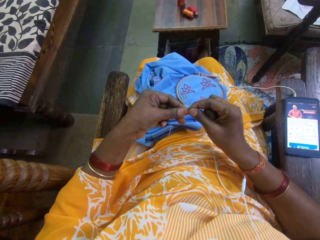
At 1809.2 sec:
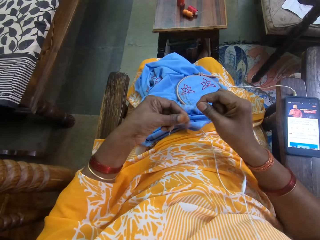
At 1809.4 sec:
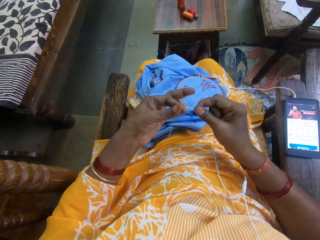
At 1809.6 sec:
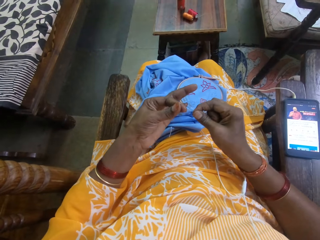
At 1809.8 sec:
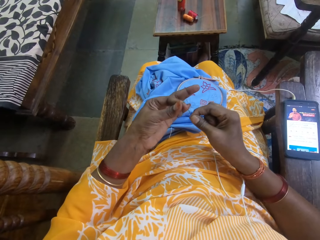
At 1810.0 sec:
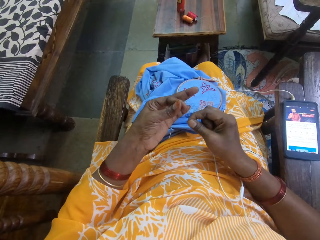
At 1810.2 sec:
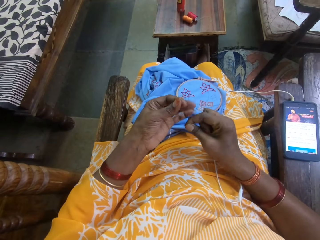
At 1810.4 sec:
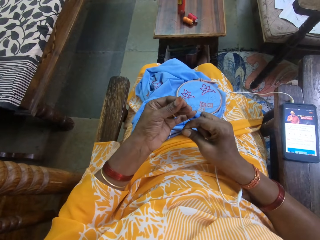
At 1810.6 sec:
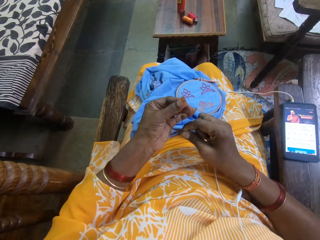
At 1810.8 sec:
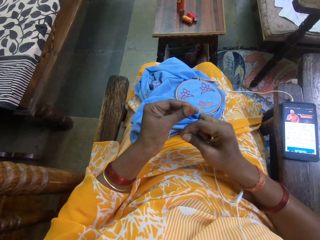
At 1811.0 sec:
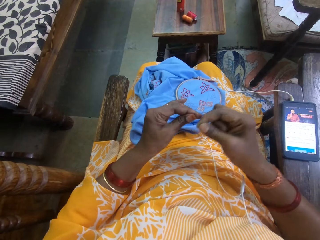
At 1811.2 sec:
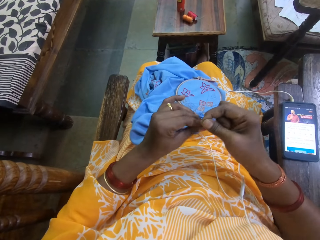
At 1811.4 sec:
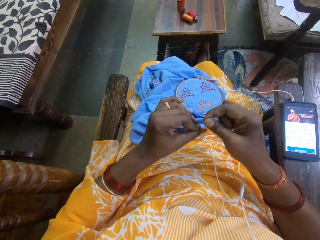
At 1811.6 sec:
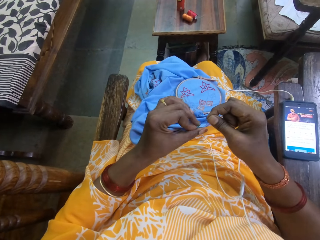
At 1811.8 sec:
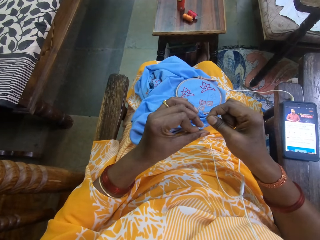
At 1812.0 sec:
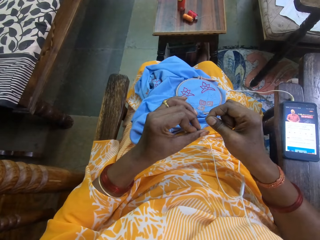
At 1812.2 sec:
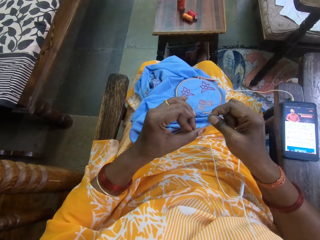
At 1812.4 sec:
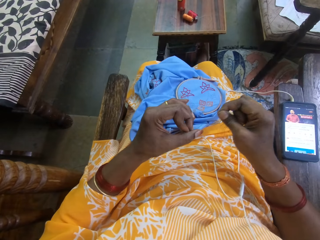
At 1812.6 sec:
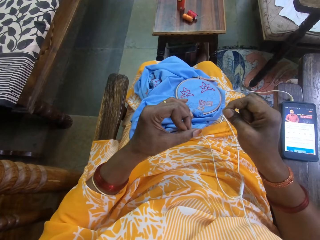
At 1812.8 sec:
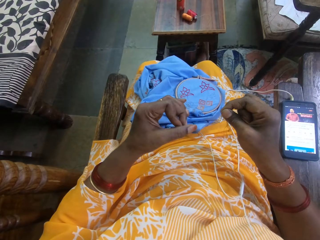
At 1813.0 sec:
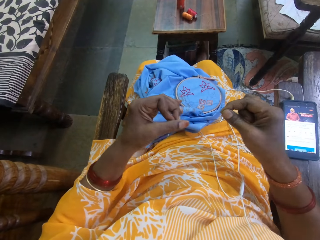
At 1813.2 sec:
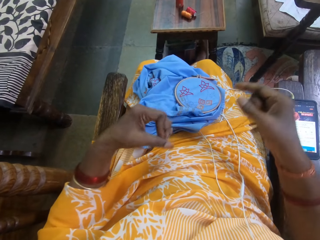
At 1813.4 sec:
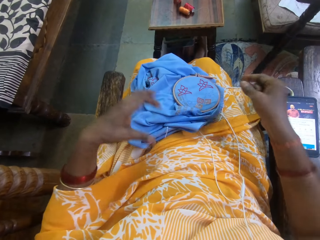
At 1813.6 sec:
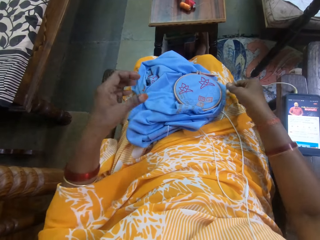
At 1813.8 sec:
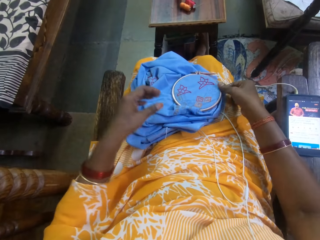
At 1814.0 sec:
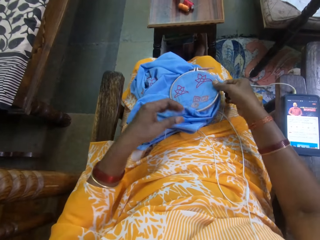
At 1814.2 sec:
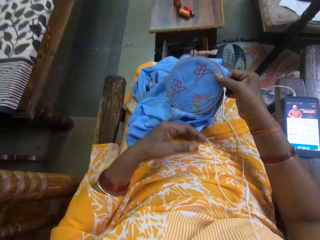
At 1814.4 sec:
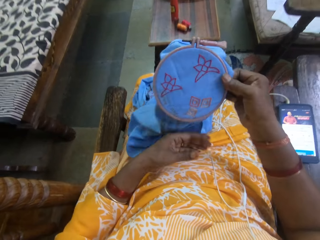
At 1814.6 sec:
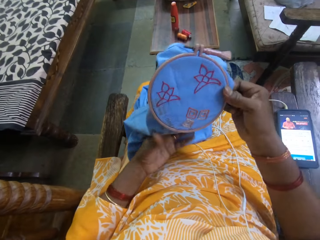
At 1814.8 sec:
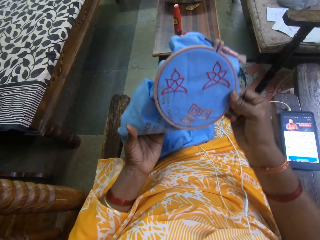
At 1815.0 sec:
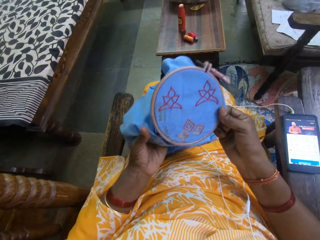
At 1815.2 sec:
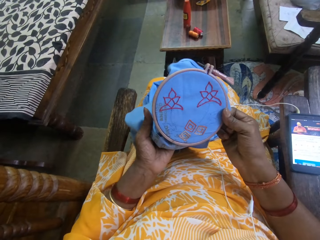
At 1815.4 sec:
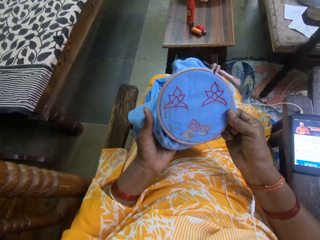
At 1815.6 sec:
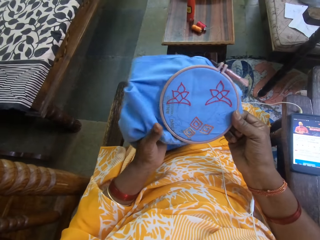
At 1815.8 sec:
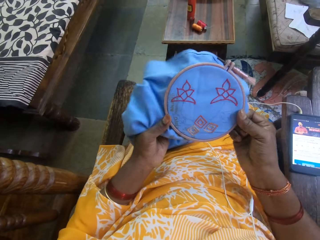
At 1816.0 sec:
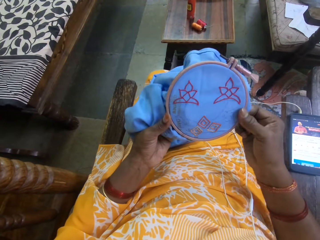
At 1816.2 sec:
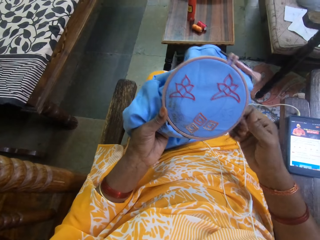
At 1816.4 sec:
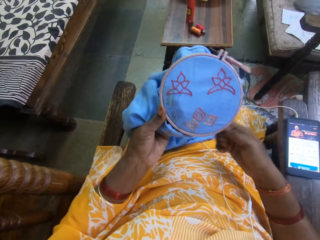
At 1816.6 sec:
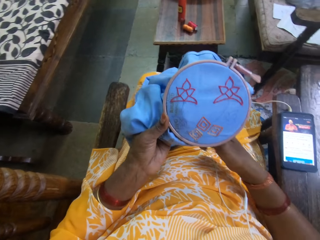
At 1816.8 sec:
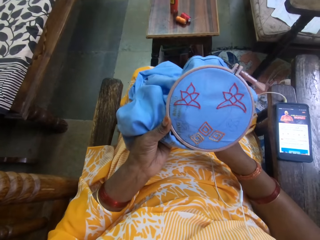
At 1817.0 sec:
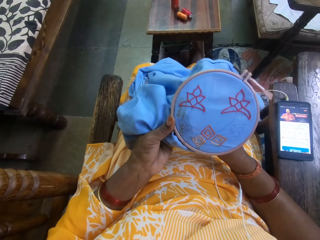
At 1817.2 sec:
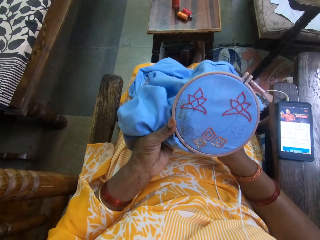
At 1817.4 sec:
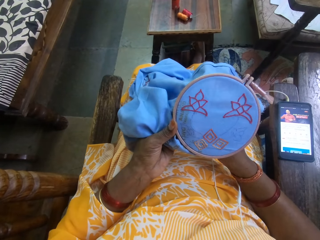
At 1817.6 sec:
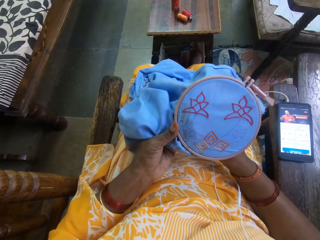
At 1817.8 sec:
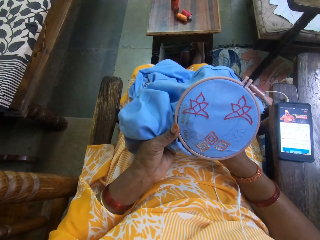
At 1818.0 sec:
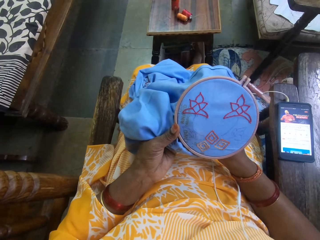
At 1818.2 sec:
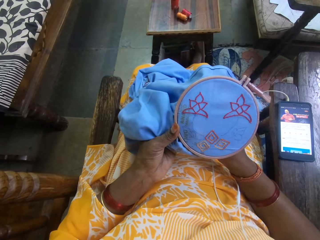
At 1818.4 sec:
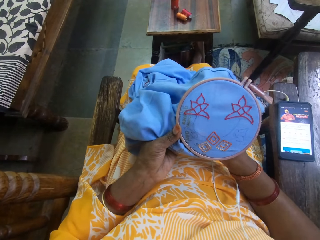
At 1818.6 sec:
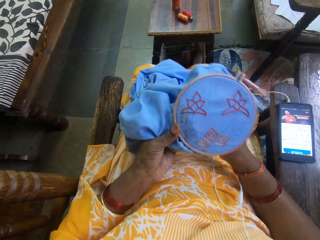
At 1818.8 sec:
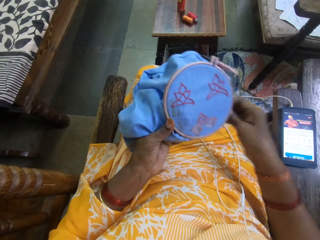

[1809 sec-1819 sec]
The camera wearer holds the thread with her right hand. She rolls the thread on her left hand. She picks up the fabric from her lap with her right hand. She holds the fabric with both hands. She holds the fabric with her left hand.

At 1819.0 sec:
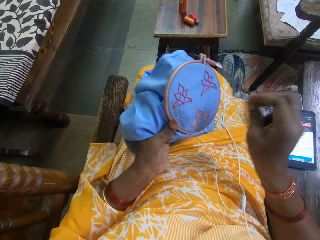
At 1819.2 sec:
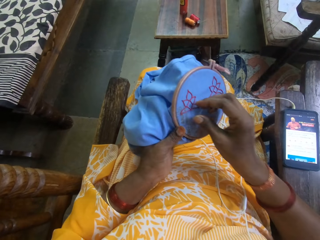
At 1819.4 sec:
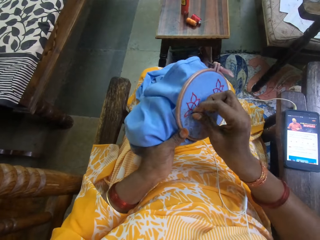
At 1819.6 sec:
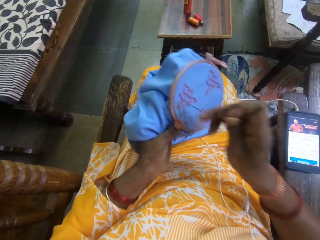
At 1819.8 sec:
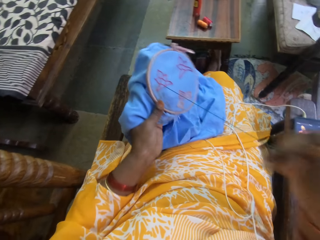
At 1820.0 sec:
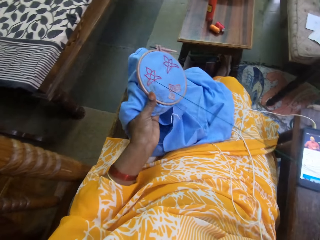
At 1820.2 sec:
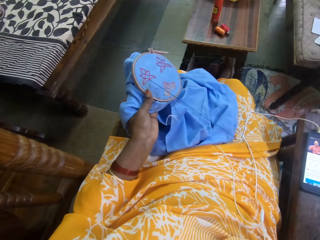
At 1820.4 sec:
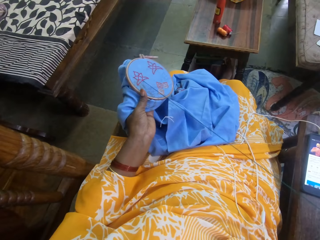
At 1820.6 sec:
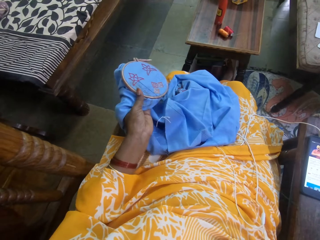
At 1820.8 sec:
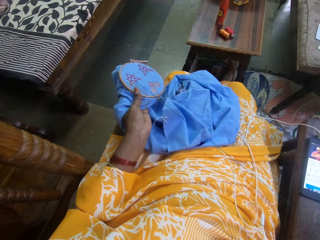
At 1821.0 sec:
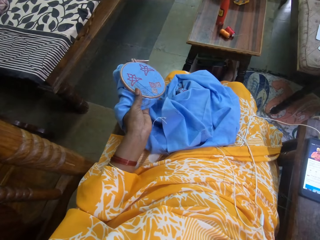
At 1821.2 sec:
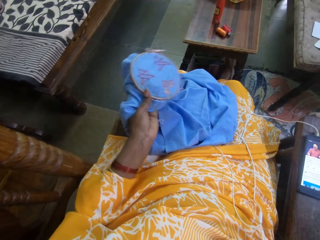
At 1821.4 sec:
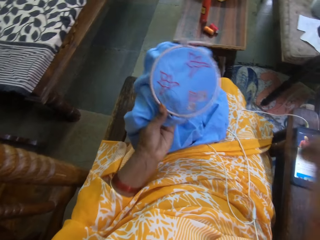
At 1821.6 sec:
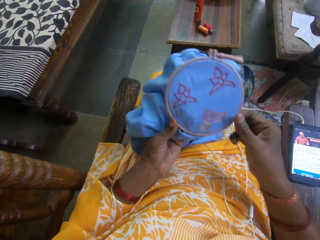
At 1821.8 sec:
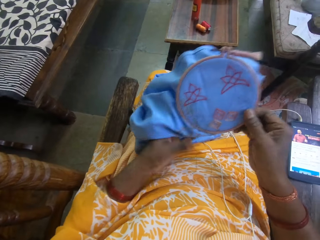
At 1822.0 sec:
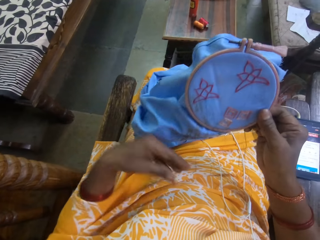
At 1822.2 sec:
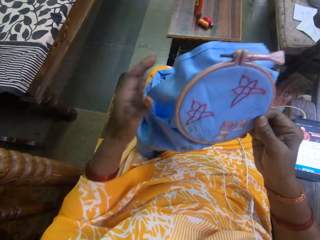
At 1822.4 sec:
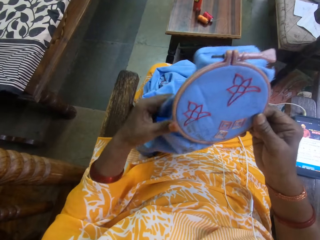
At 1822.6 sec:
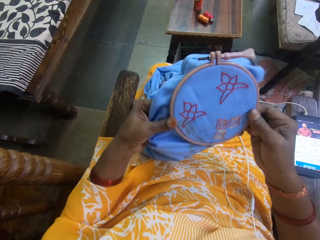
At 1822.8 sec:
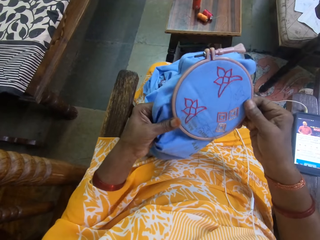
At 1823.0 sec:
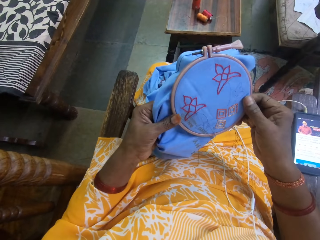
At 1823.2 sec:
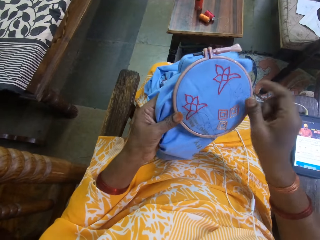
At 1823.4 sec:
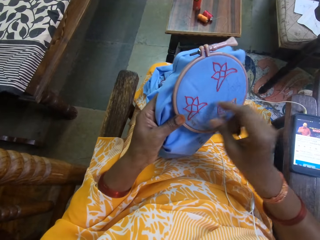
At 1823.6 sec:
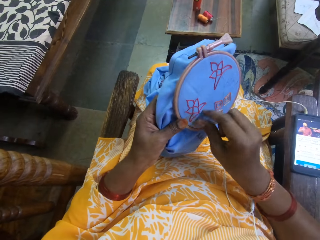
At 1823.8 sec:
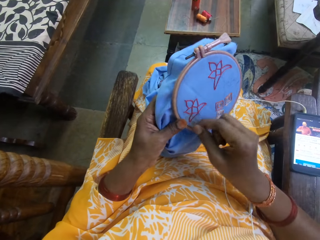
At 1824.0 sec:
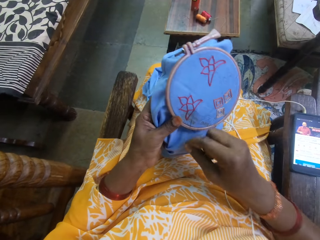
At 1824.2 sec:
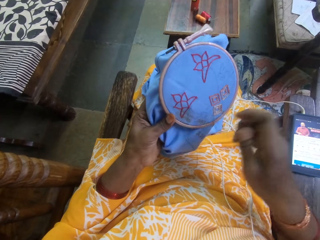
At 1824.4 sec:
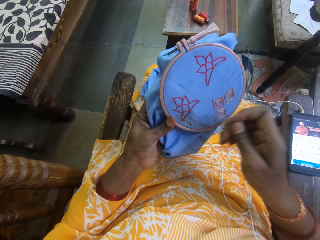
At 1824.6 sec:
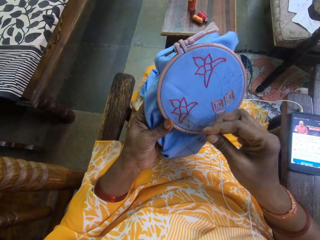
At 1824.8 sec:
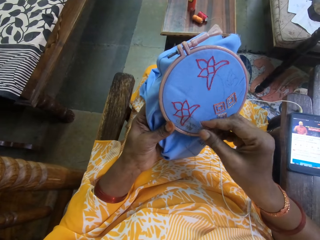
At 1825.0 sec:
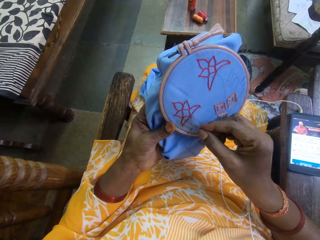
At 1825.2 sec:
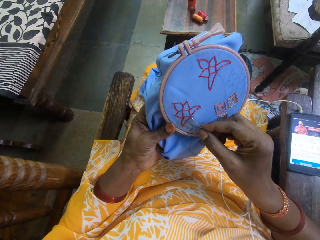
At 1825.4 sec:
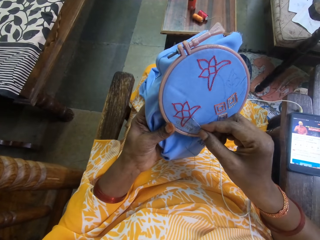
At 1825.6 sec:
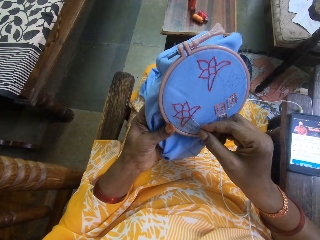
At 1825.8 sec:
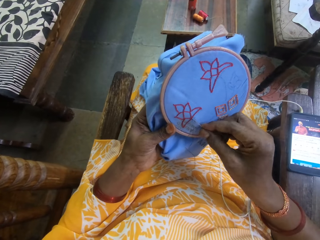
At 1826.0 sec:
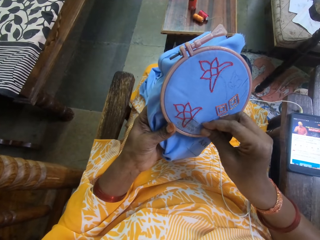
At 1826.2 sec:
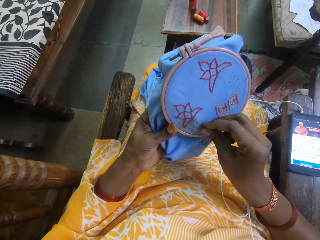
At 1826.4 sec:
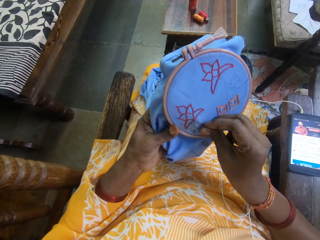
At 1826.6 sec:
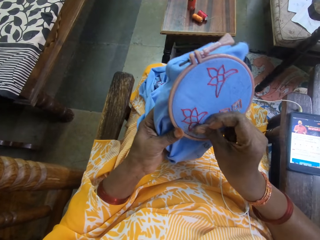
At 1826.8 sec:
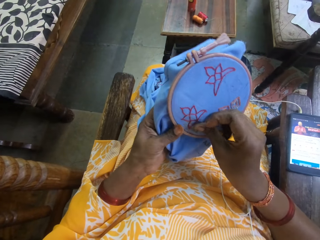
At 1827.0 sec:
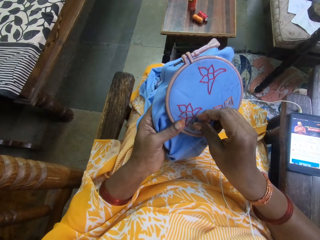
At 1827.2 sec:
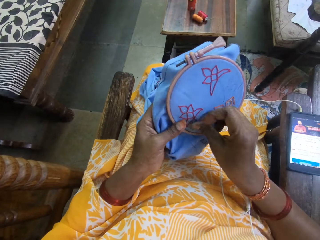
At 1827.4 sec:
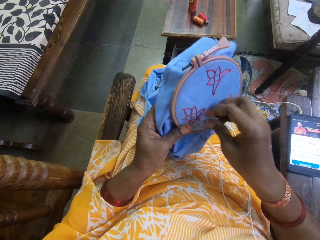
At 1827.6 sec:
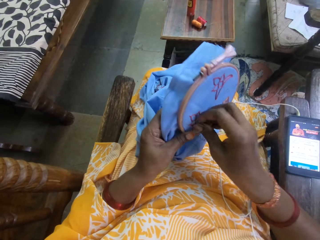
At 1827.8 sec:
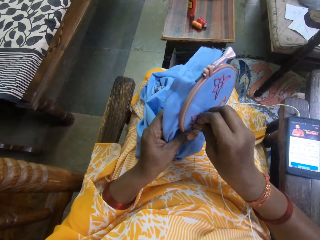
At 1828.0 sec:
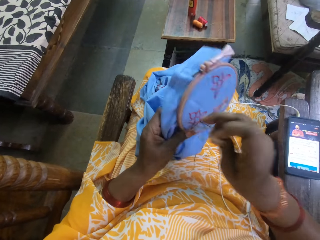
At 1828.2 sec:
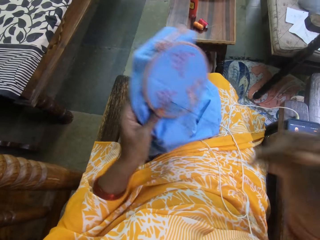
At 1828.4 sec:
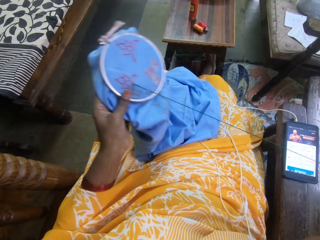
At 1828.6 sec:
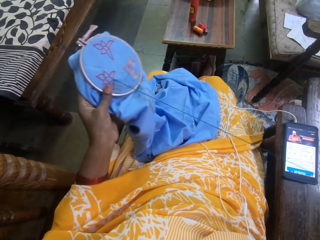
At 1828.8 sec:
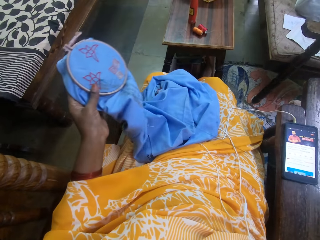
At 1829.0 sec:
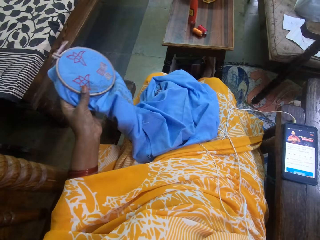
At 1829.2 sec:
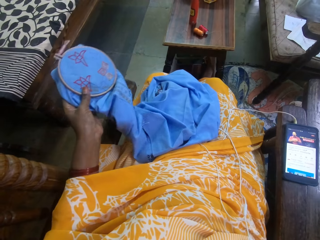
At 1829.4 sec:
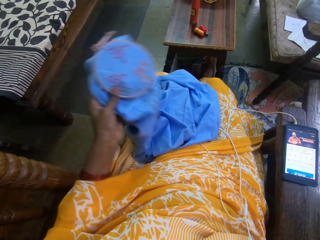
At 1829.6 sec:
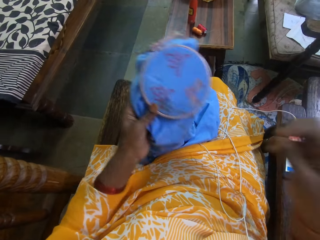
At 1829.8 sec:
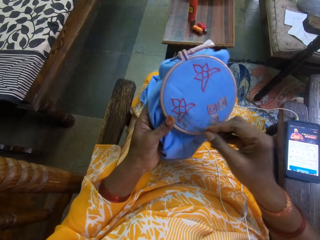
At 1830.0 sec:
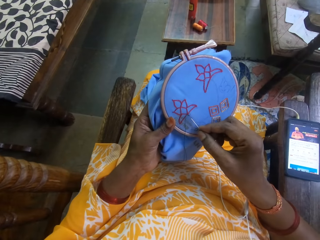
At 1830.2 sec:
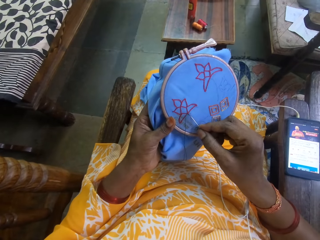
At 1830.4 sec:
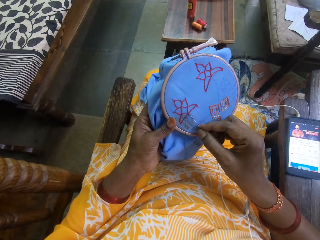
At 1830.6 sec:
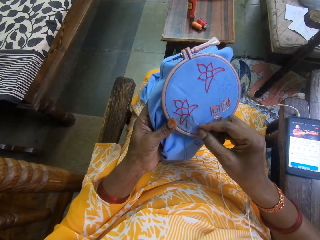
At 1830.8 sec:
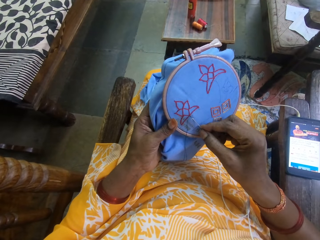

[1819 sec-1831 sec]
The camera wearer embroiders the fabric with the needle and thread in her right hand. She holds the fabric with both hands. She holds the fabric with her right hand. She holds the fabric with her left hand. She adjusts the thread on the fabric with her right hand. She embroiders the fabric with the needle and thread in her right hand.
